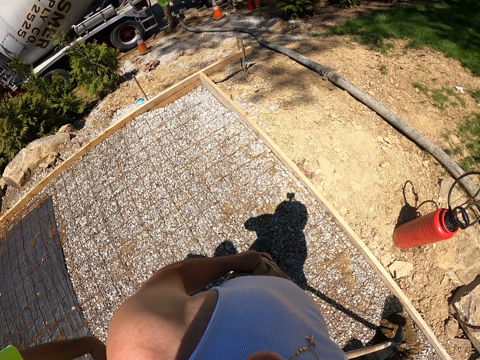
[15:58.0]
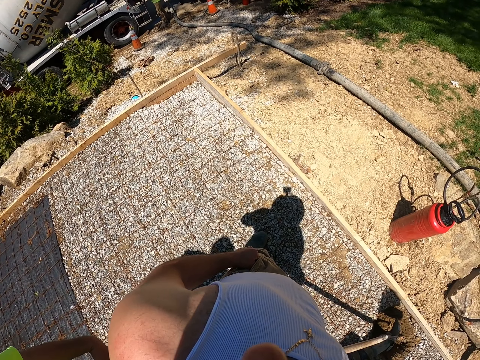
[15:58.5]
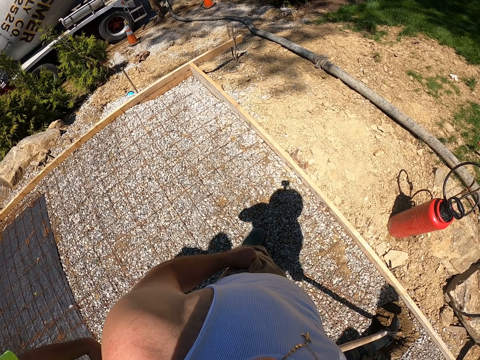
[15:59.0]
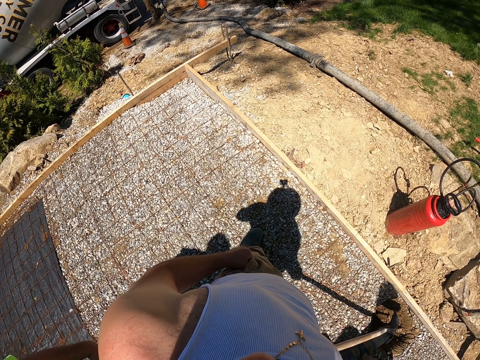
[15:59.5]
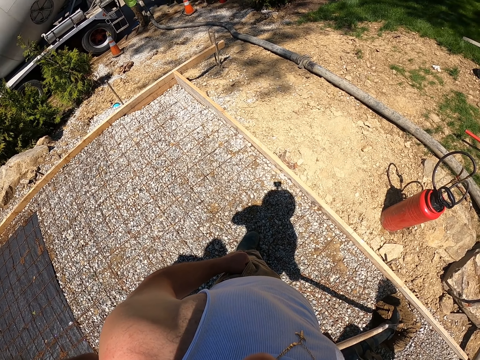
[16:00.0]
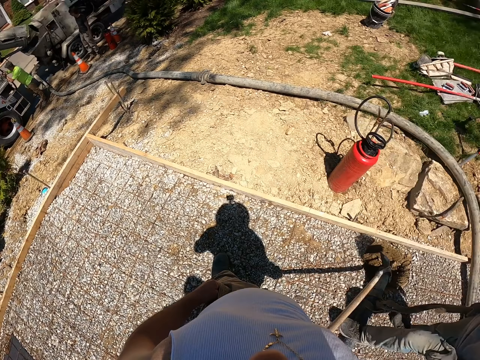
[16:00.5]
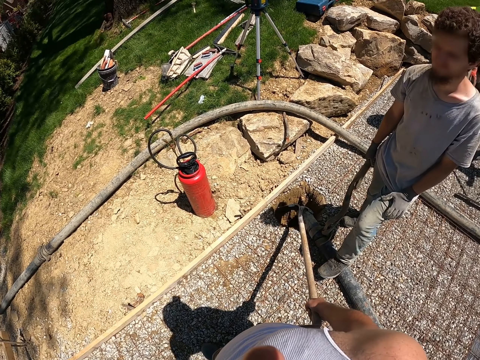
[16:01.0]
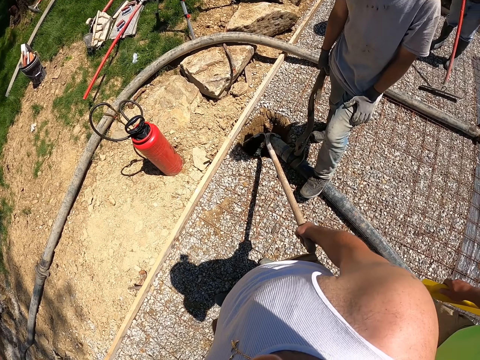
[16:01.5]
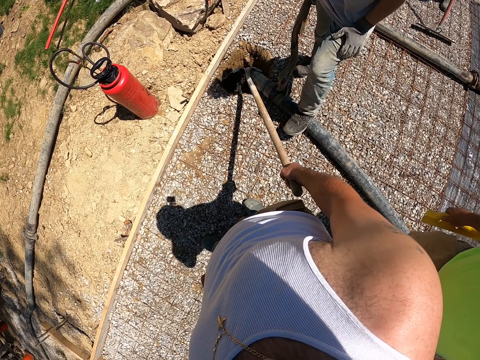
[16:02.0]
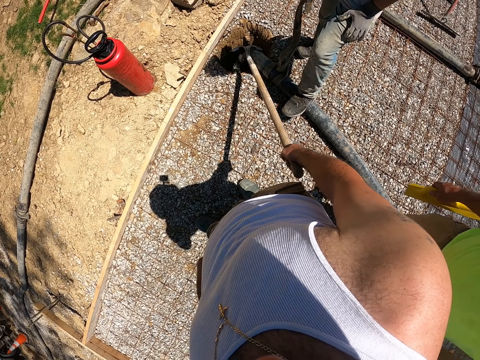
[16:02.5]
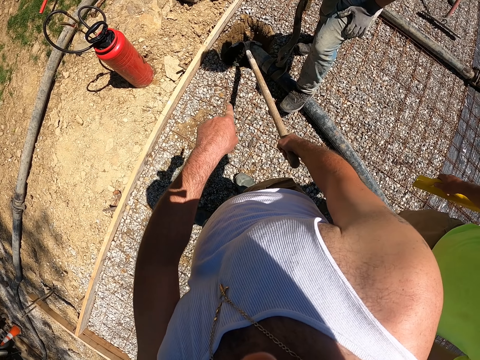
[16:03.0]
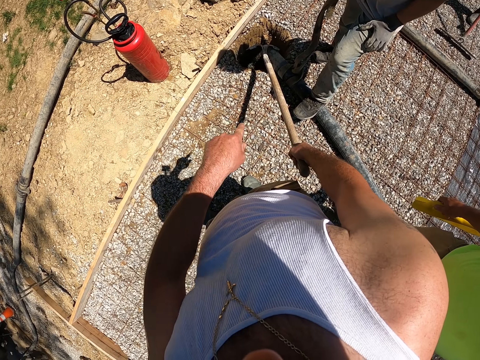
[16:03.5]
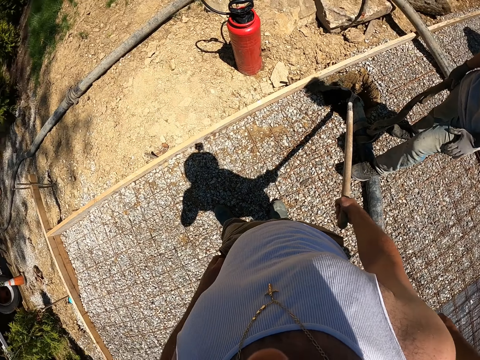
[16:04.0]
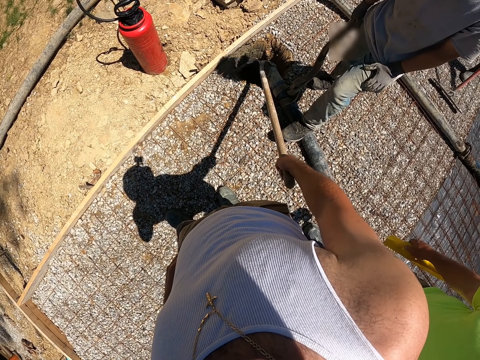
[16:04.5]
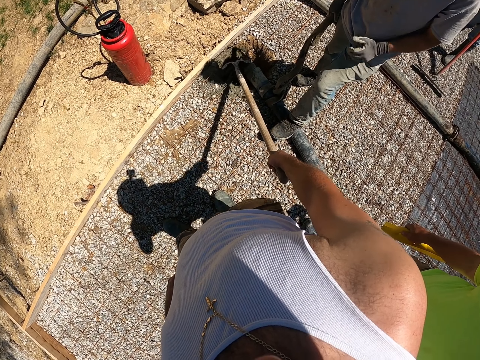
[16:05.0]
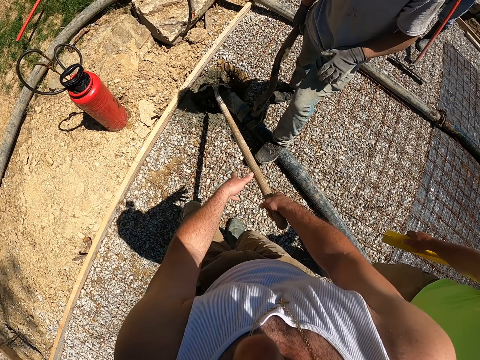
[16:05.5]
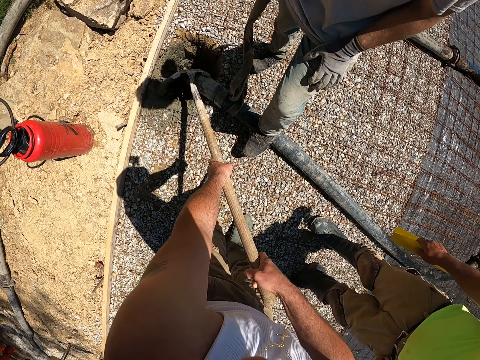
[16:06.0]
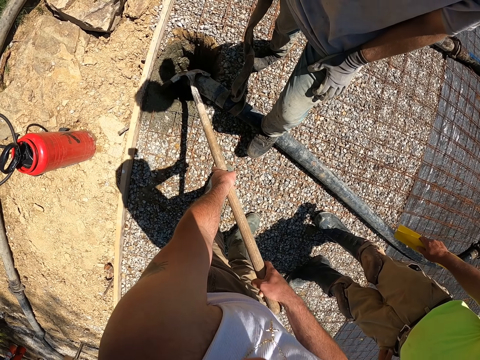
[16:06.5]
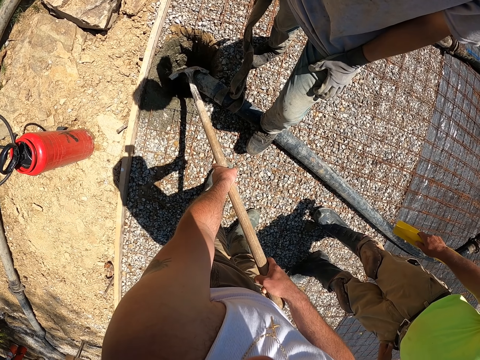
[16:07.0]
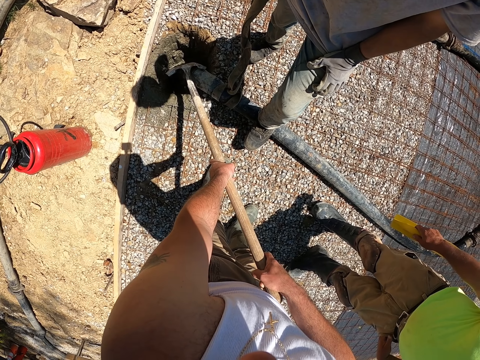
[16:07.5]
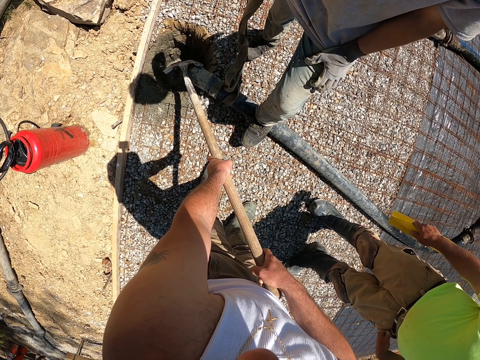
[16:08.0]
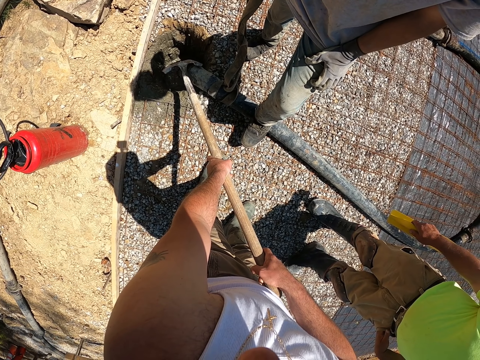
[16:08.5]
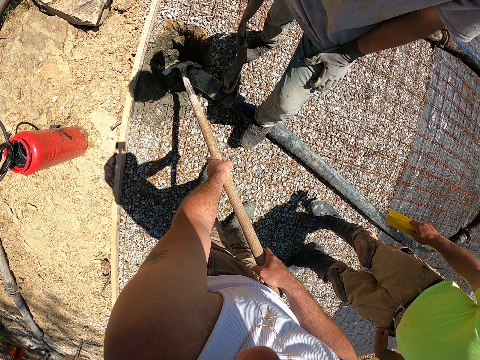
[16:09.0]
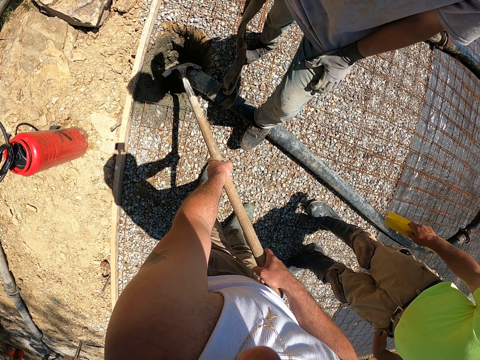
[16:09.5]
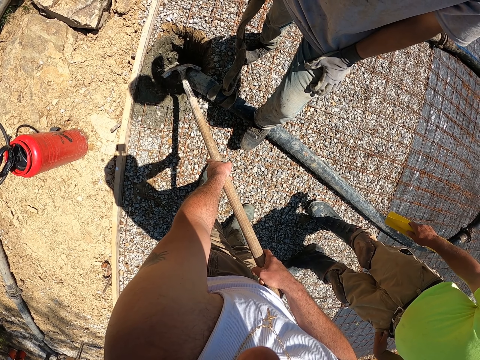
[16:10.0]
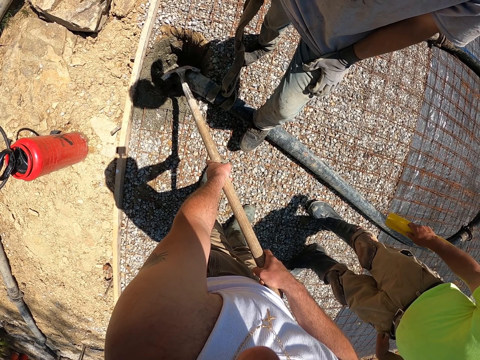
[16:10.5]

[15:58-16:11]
The camera wearer looks around. He points his finger forward. He holds the spade.

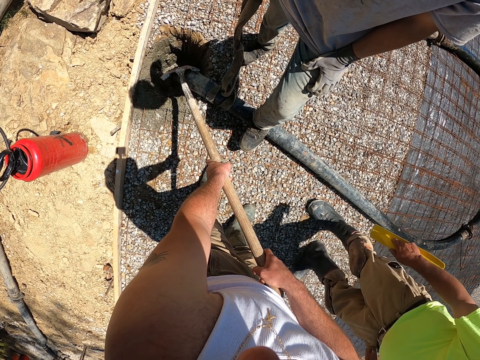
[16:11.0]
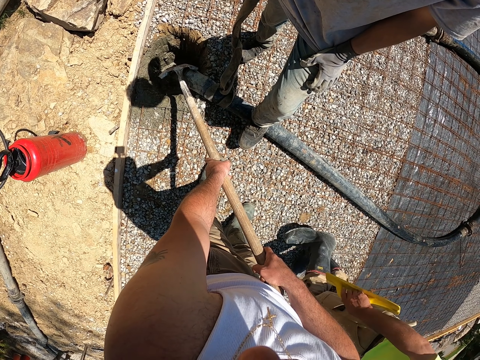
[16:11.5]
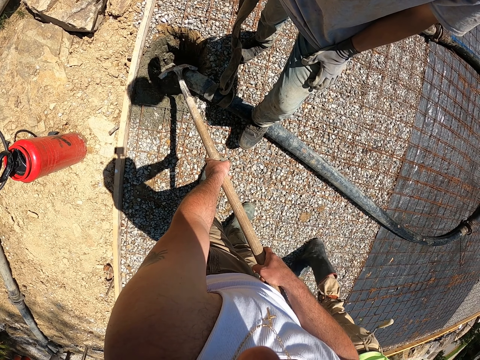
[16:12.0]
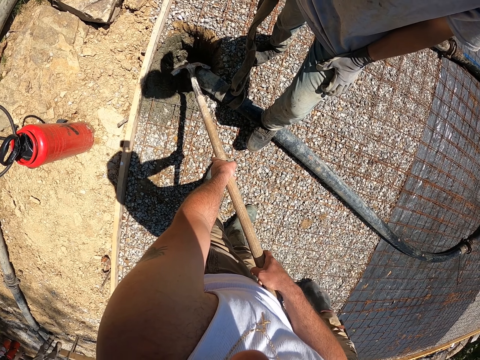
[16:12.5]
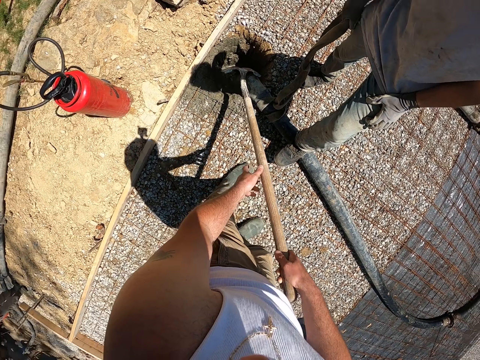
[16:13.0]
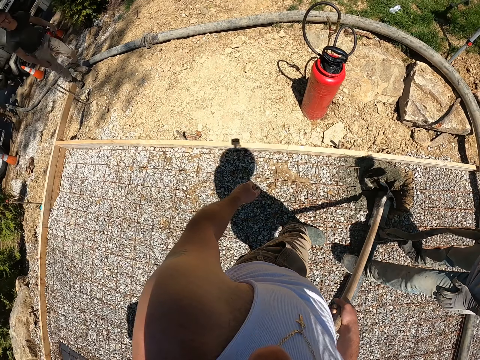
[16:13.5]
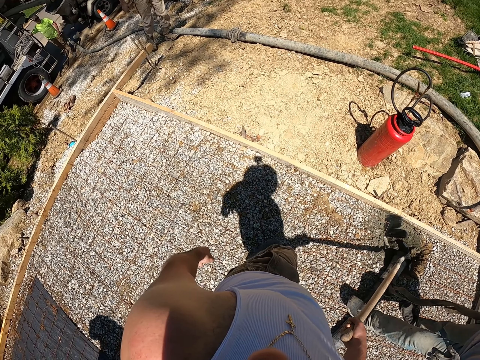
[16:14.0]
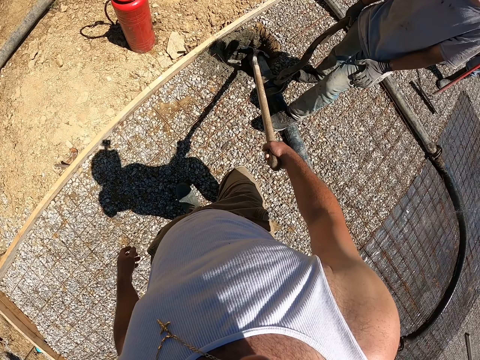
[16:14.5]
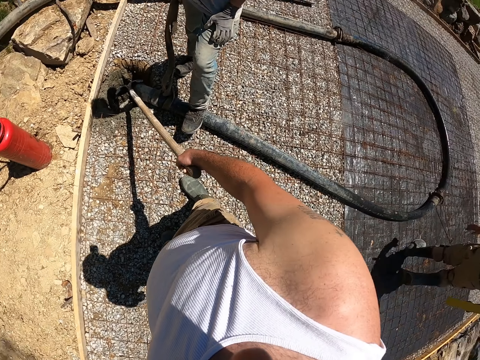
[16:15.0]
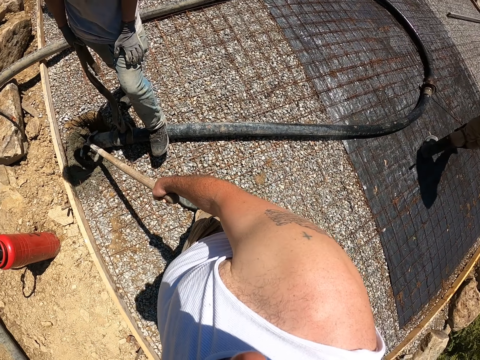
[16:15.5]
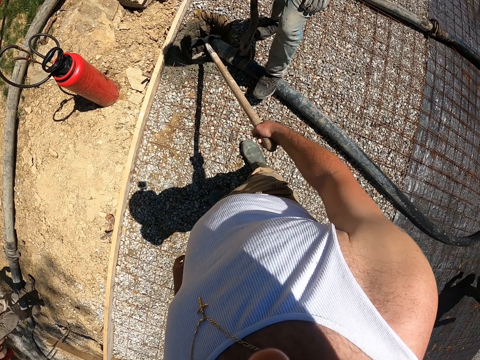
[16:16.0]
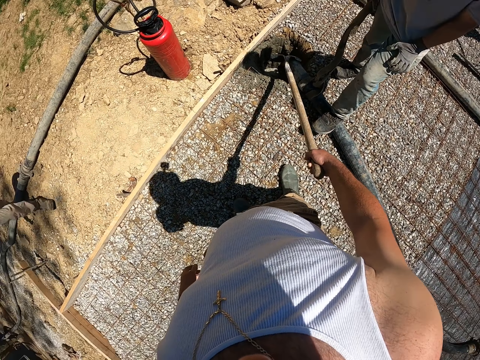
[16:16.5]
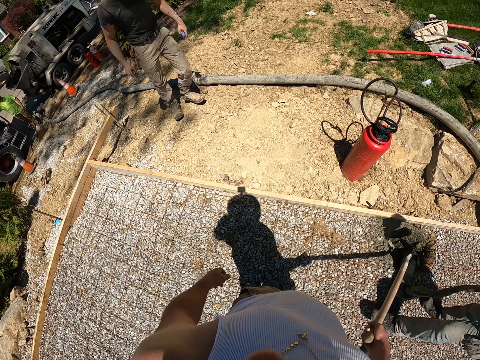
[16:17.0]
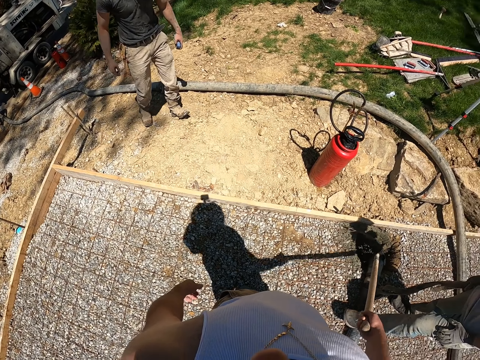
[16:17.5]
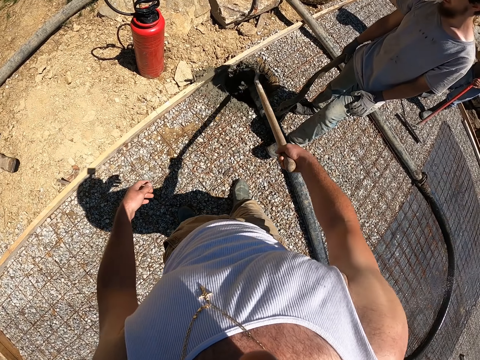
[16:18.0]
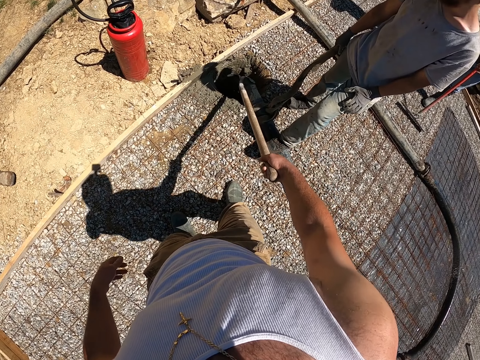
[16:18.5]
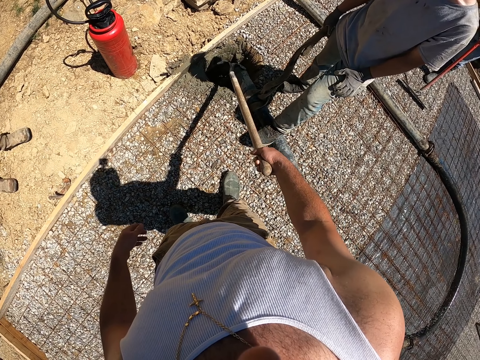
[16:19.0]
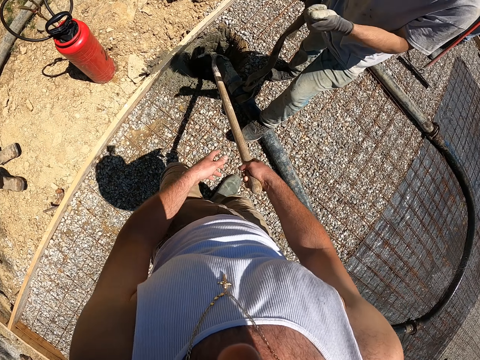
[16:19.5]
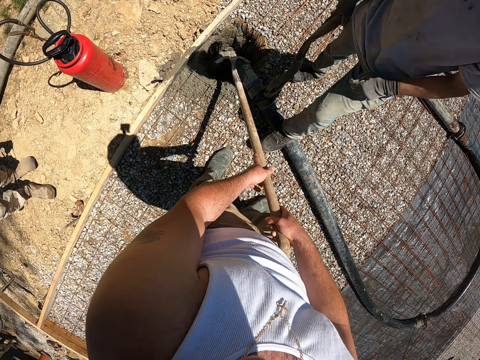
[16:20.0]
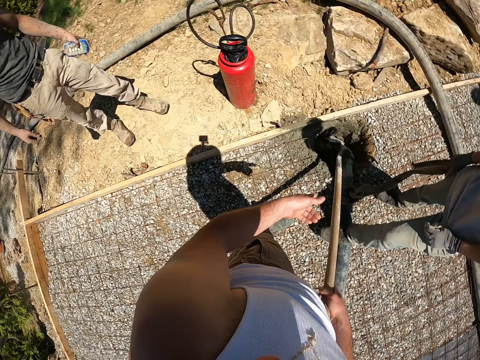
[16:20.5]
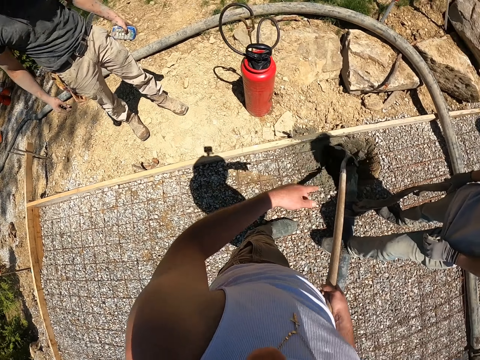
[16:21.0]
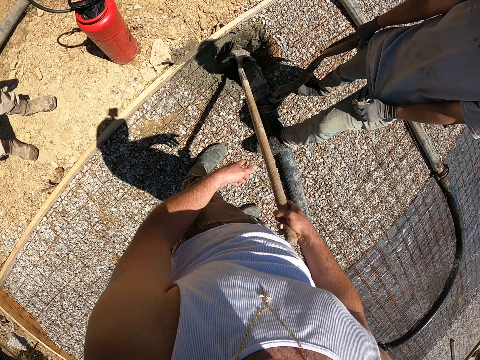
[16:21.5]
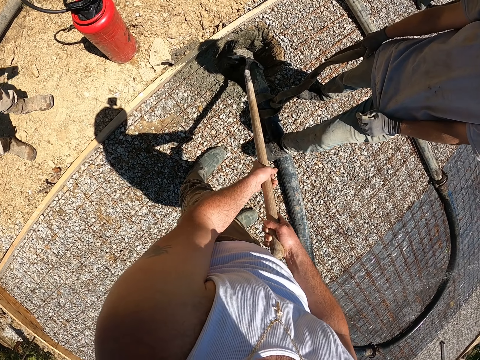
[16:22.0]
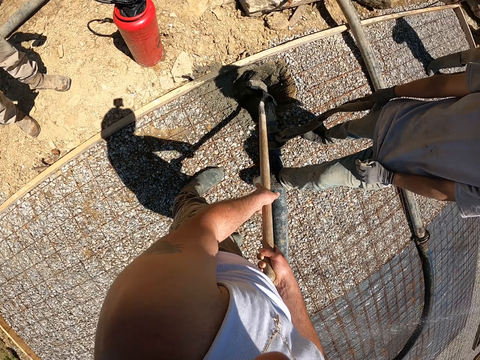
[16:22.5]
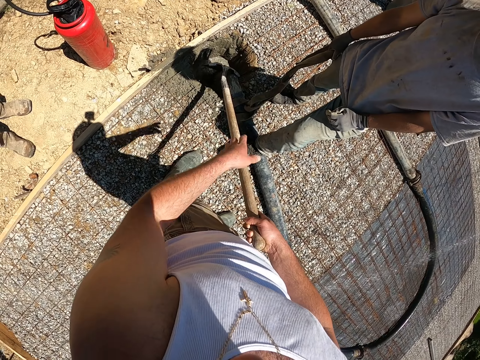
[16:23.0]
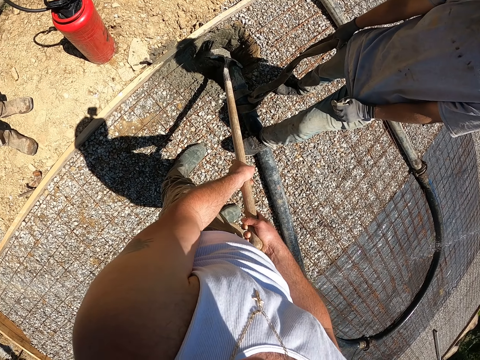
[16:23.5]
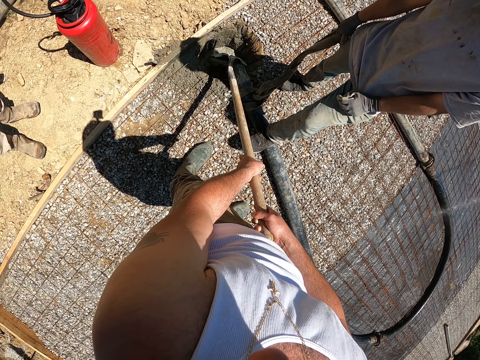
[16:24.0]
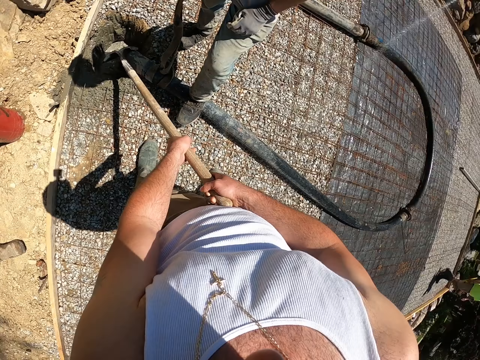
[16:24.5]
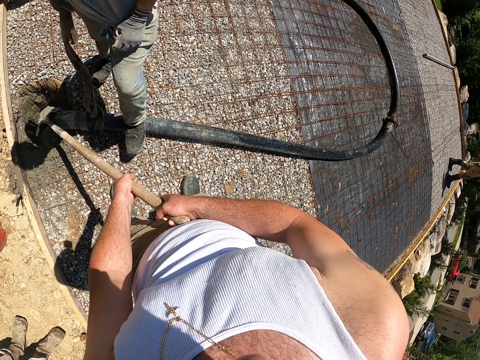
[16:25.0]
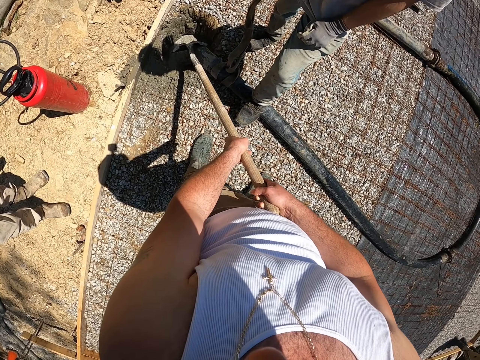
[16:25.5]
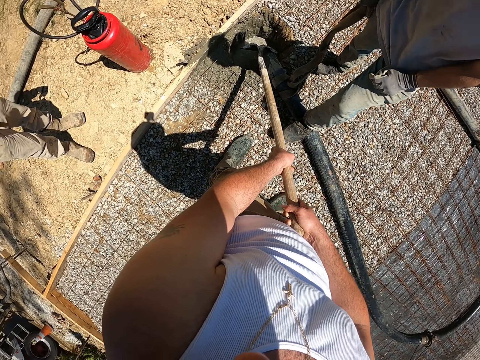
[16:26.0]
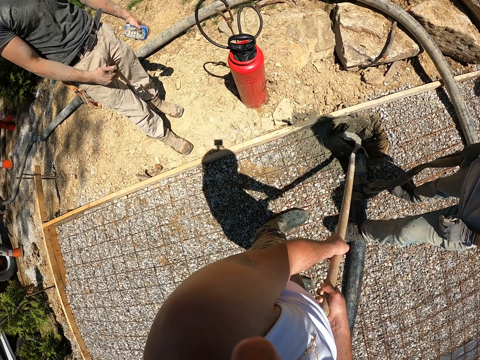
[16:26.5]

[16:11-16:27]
A man stands on the pipe. The camera wearer looks around. Another man walks forward. The camera wearer points his hand up. He holds the spade.
